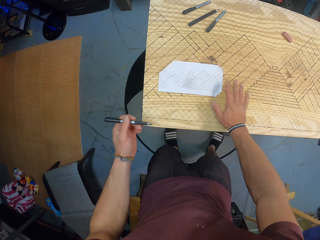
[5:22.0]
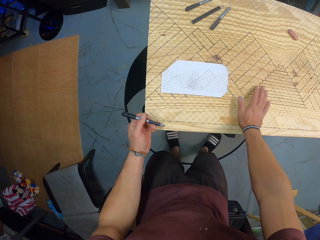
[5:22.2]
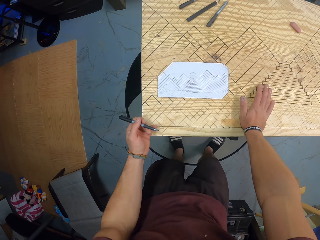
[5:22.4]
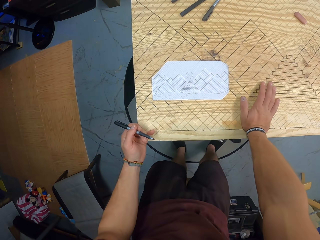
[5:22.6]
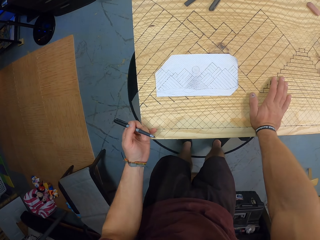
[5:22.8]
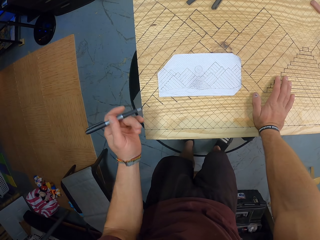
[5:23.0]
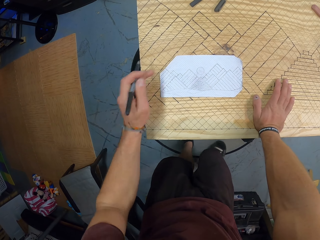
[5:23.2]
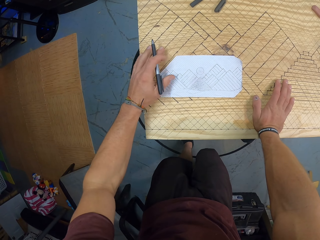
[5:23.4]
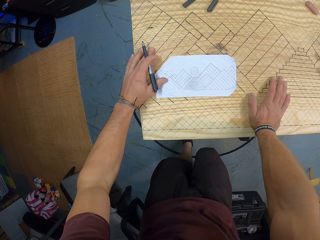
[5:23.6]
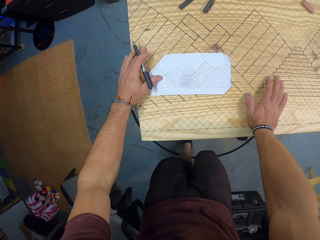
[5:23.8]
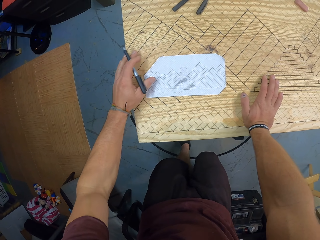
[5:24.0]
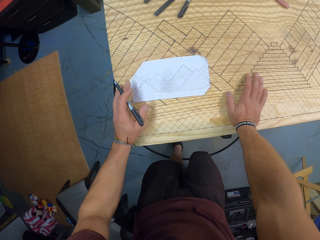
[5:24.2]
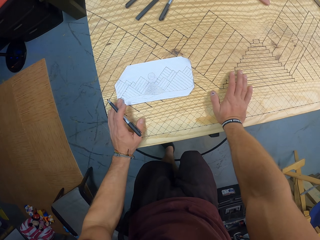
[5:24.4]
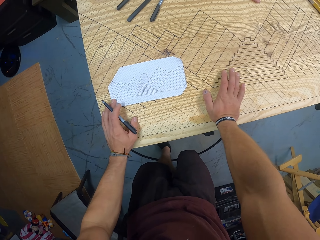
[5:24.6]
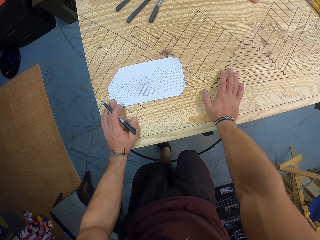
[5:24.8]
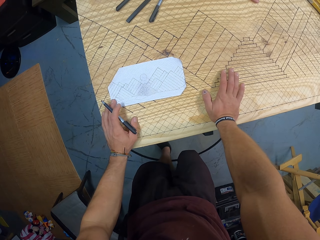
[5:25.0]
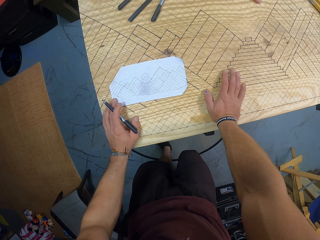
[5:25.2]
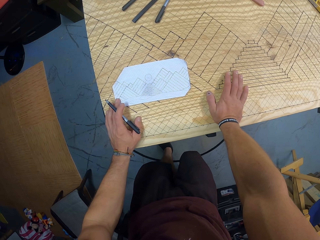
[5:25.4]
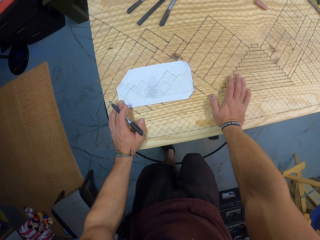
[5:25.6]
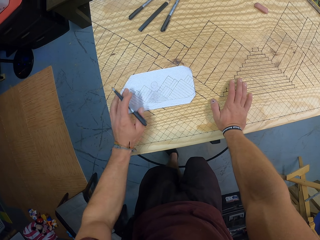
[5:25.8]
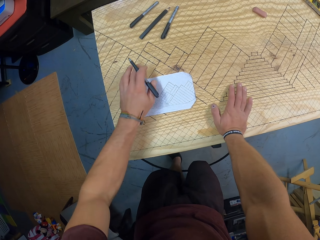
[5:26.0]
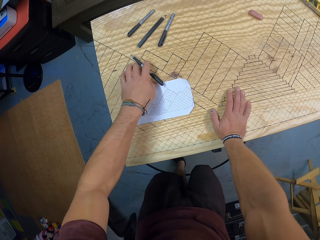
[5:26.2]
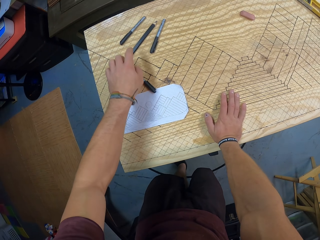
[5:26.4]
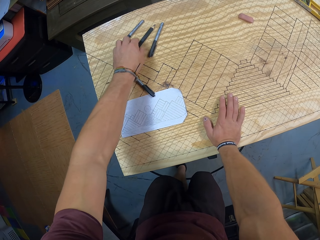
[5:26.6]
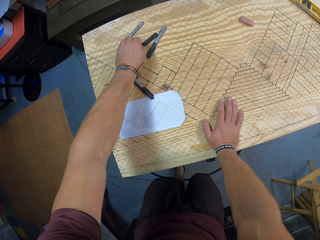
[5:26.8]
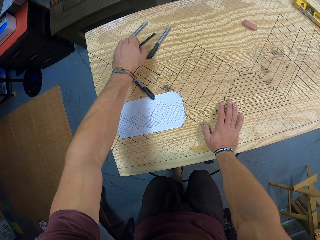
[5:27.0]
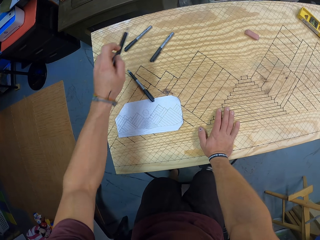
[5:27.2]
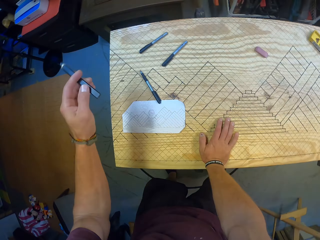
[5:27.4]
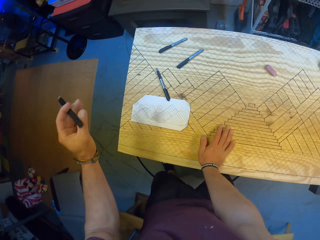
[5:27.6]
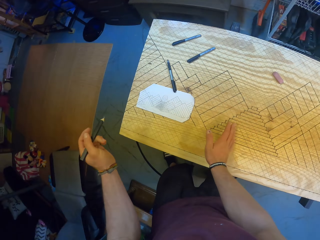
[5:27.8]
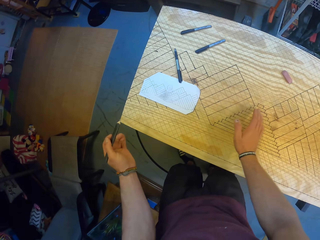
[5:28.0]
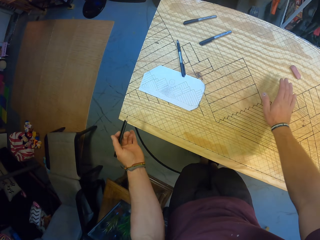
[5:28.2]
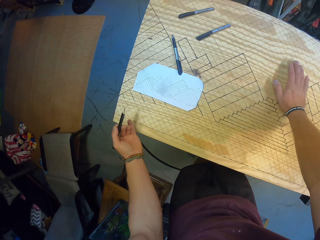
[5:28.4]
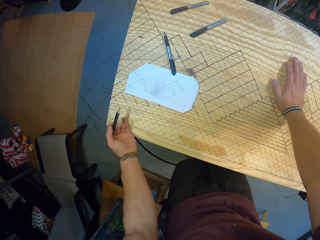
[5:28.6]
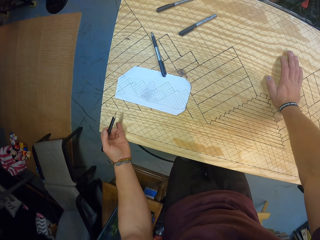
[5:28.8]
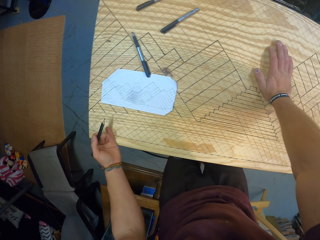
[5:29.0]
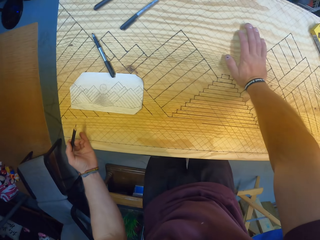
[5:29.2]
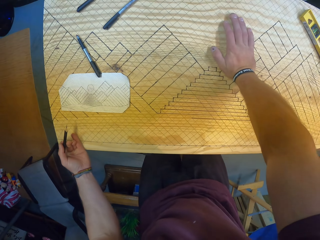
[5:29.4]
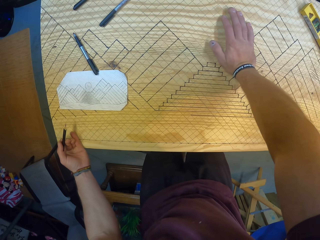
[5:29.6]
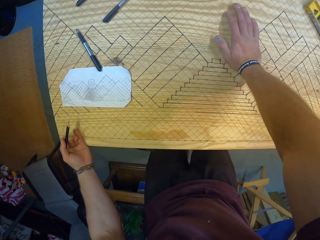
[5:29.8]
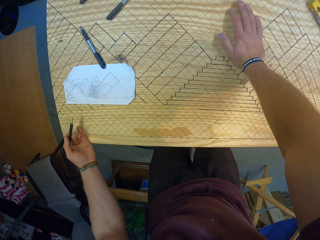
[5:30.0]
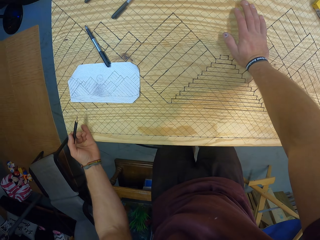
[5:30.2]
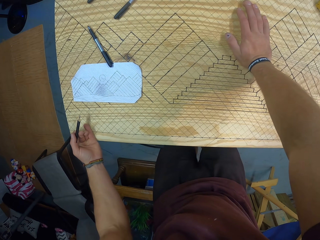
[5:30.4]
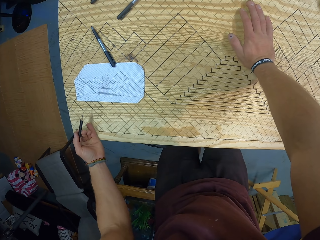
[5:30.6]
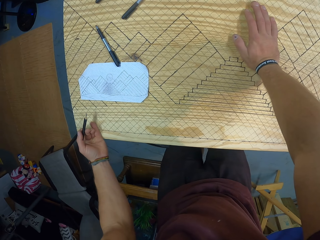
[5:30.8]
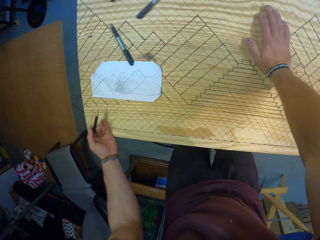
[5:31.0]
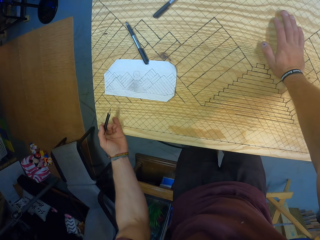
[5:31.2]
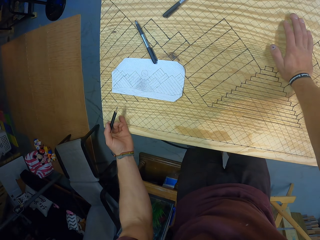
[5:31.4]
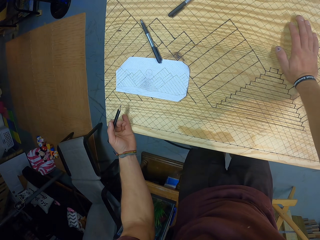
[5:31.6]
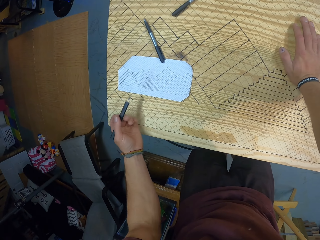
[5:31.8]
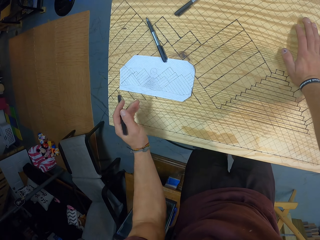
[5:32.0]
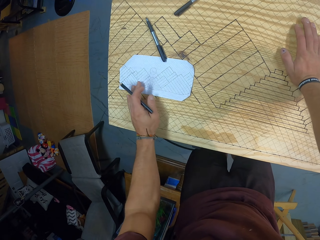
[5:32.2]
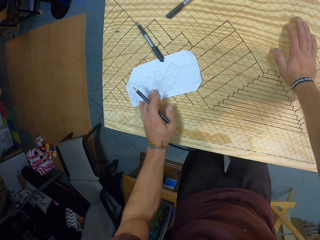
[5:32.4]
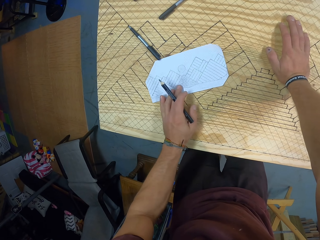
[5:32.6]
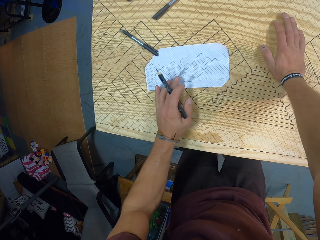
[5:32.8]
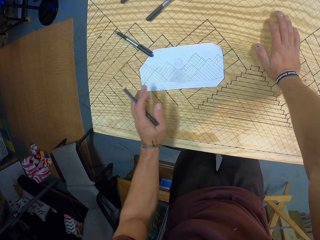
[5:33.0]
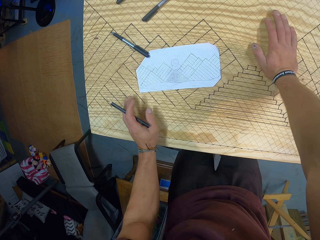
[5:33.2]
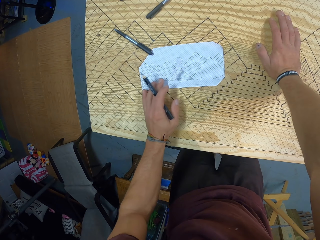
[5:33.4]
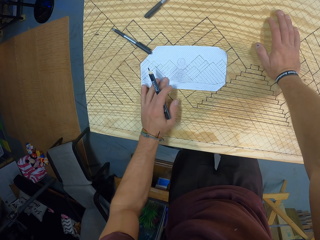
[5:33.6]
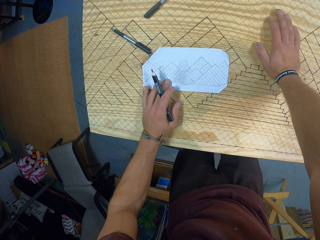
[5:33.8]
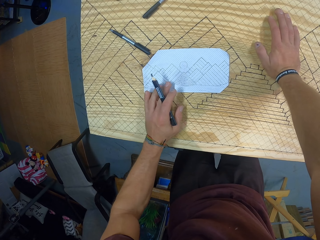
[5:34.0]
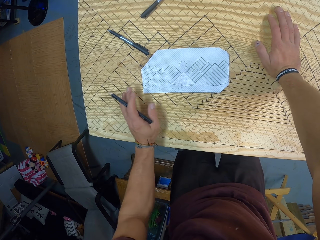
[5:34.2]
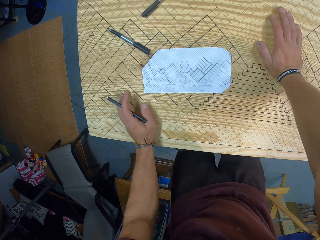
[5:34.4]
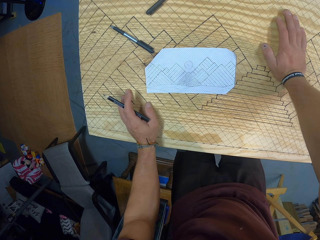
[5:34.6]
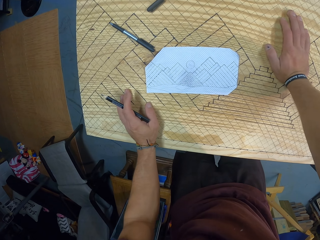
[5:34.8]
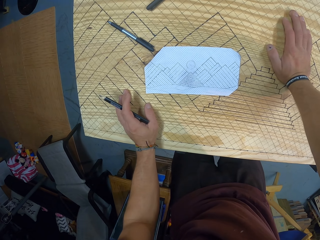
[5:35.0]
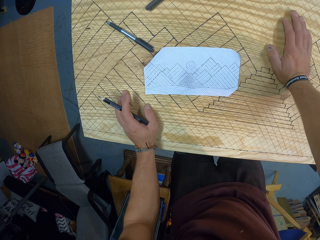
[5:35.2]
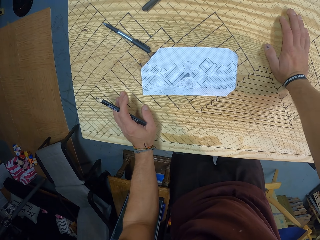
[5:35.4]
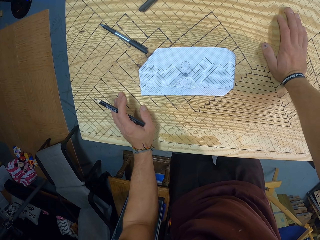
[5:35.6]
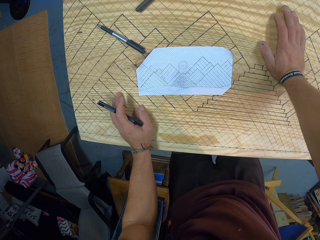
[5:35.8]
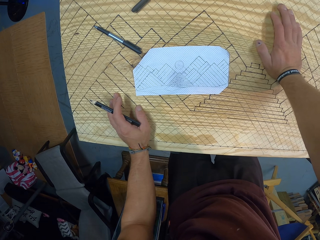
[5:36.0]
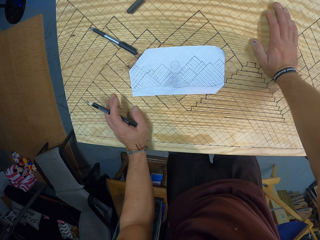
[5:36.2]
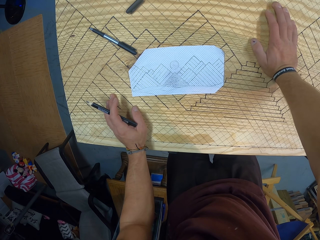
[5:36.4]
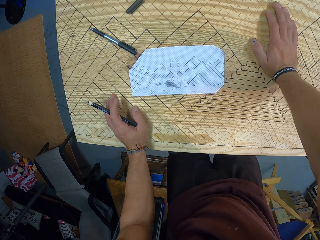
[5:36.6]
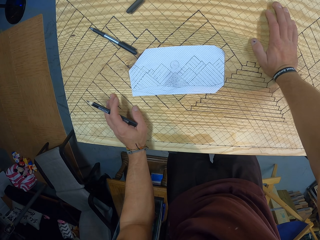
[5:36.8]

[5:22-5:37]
The camera wearer places his right hand on the table. He moves the paper on the table with his left hand. He places his left hand on the table. He drops the pen in his left hand on the table. He picks up the pen from the table with his left hand. He places his left hand on the table. He places his right hand on an eraser on the table. He moves the paper on the table with his left hand. He places his left hand on the table.

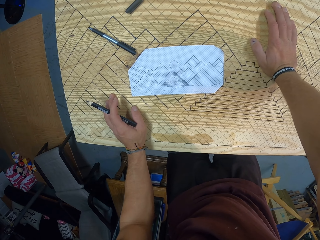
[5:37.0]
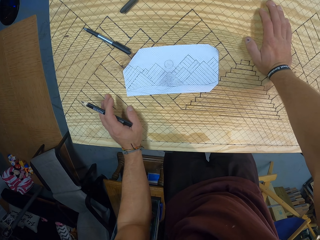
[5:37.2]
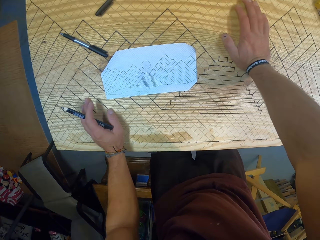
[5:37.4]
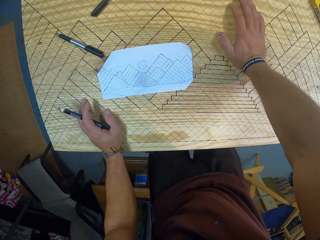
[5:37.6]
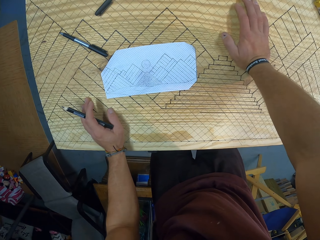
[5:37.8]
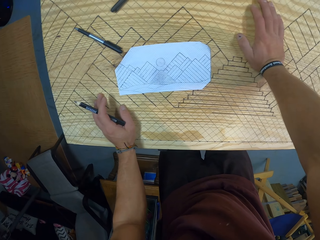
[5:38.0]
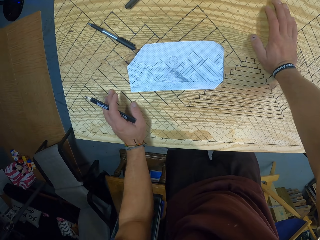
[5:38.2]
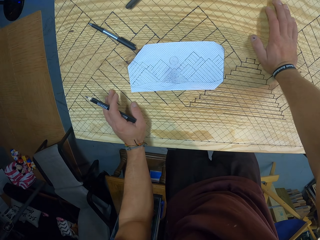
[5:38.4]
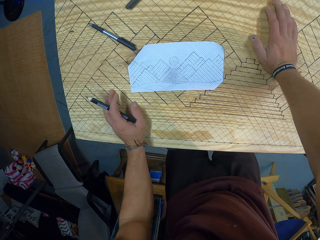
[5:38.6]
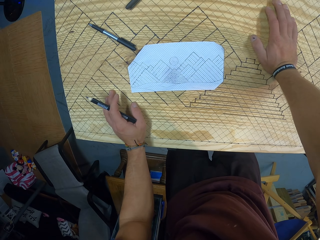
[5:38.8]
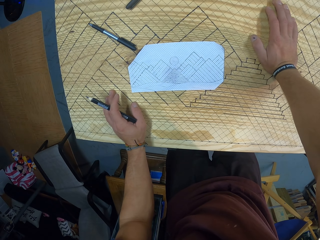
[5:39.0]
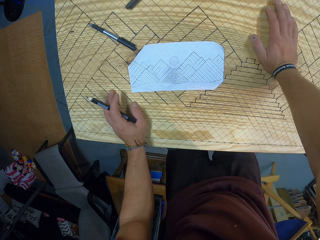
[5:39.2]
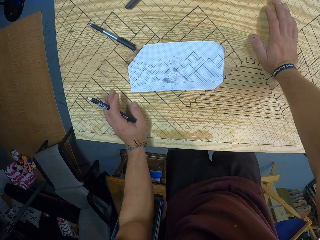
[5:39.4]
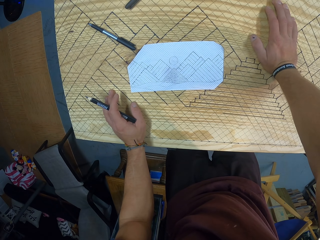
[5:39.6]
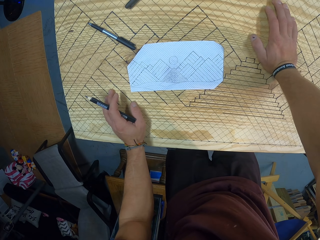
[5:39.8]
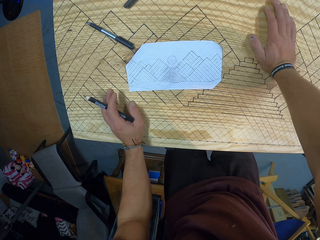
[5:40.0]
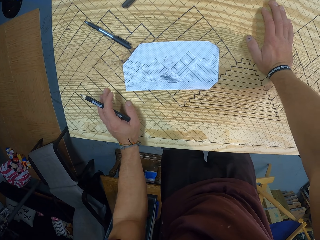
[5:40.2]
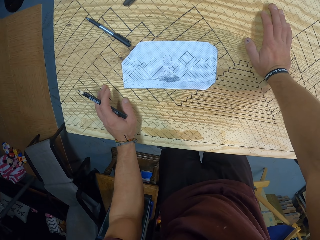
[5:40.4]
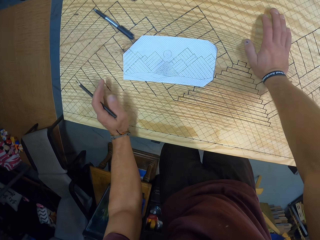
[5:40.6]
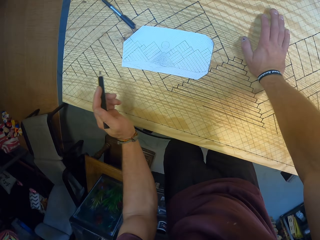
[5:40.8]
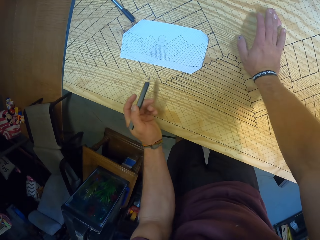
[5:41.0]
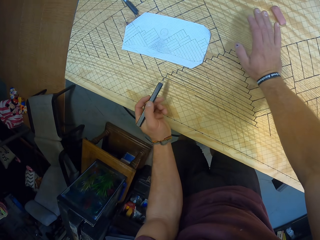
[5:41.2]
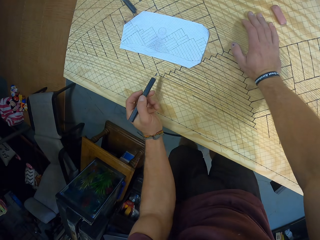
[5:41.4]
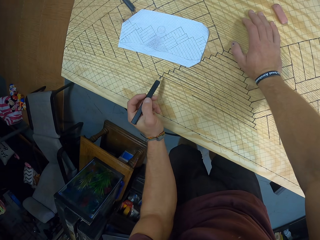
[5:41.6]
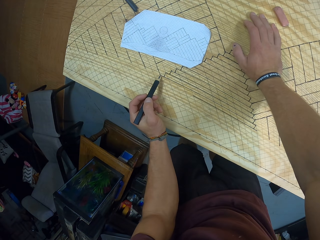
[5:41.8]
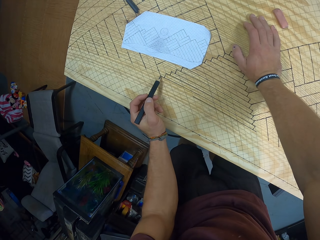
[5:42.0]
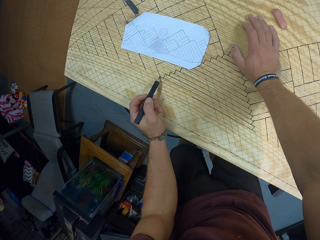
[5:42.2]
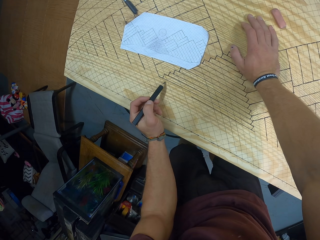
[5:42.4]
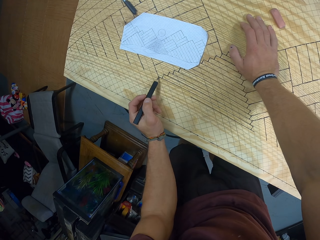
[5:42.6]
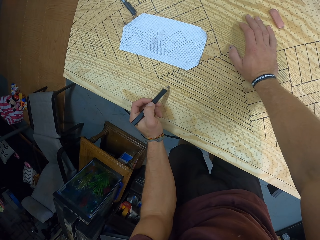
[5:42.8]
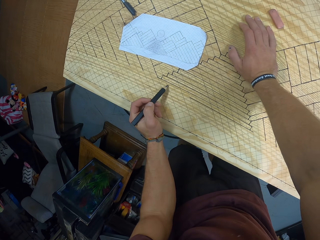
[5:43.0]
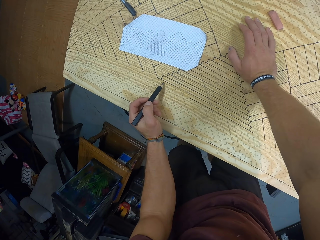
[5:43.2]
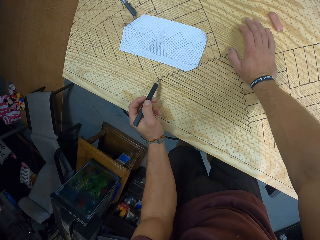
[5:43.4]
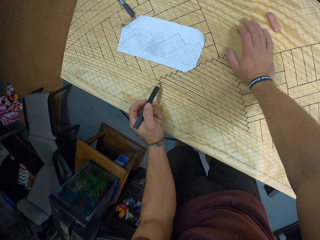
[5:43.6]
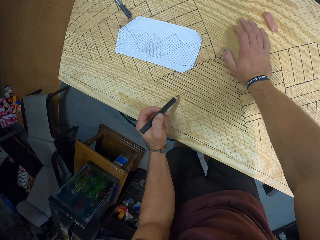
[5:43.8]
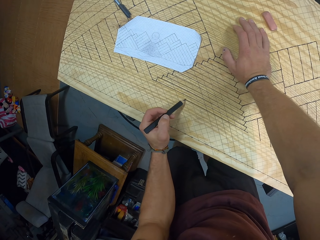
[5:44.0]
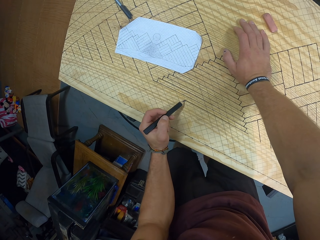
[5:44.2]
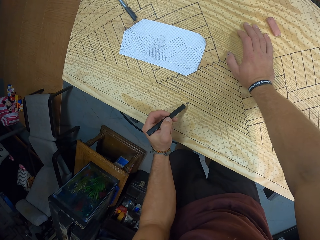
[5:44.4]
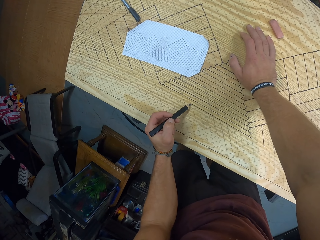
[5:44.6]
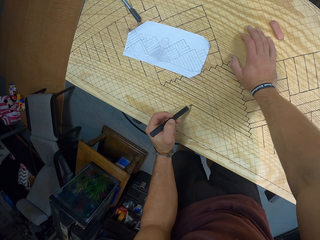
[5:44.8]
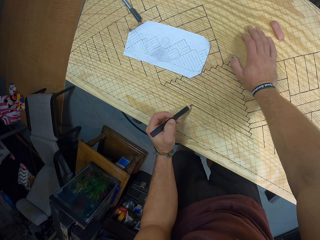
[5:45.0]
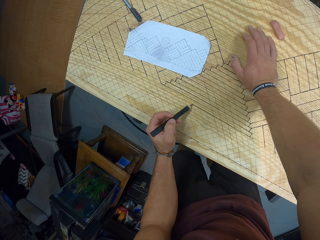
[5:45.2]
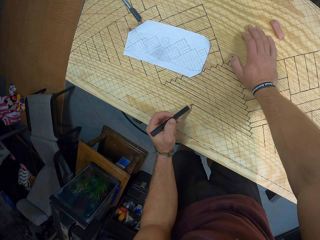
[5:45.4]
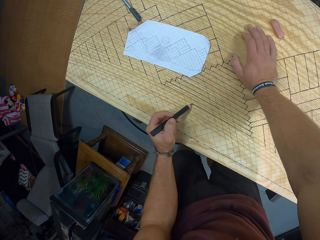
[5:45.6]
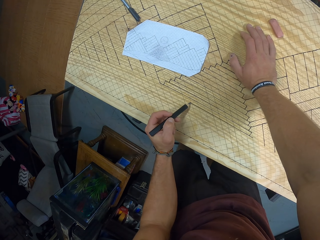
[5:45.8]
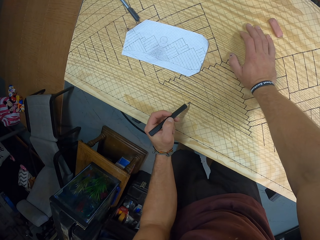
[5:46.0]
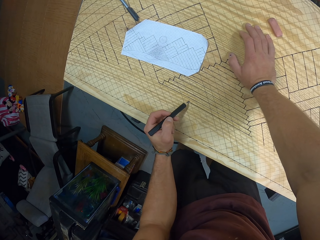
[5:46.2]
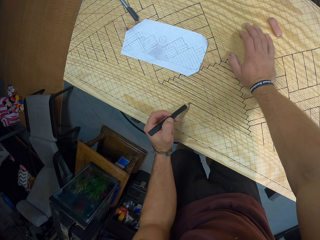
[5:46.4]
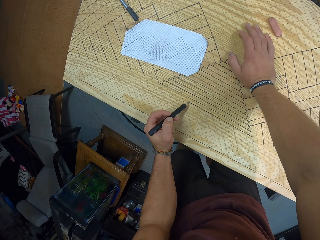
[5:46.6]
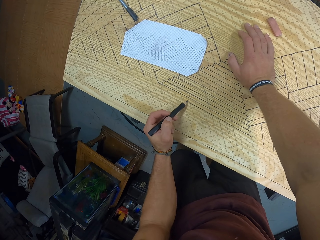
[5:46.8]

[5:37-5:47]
The camera wearer looks at the board. He draws on the table with the pen in his left hand.
